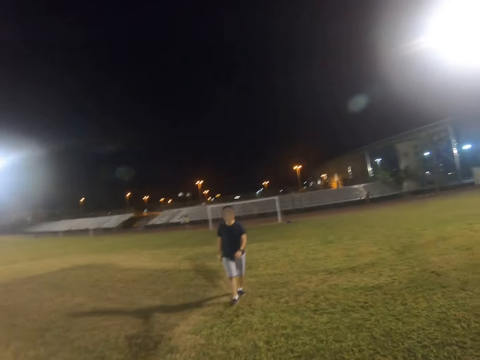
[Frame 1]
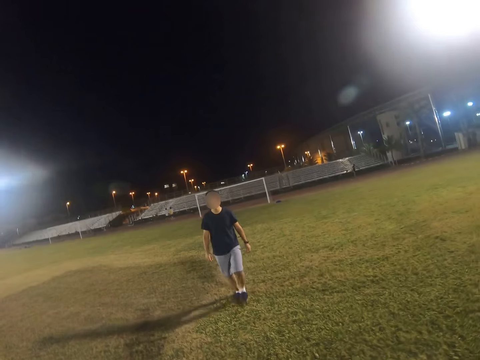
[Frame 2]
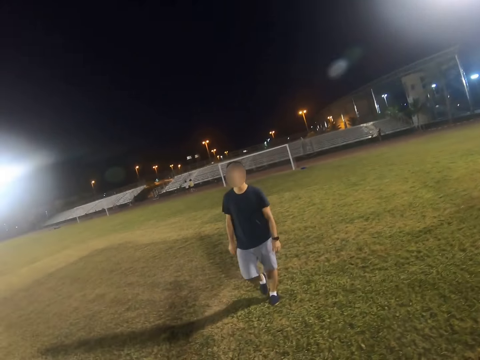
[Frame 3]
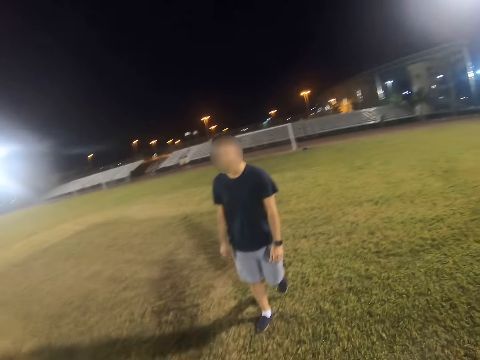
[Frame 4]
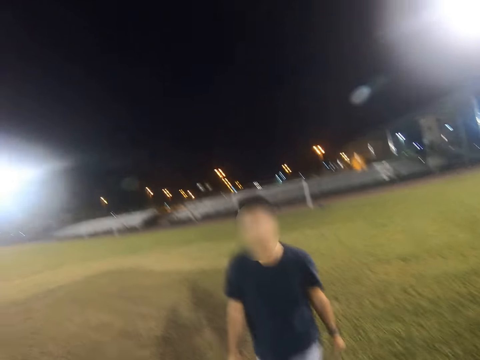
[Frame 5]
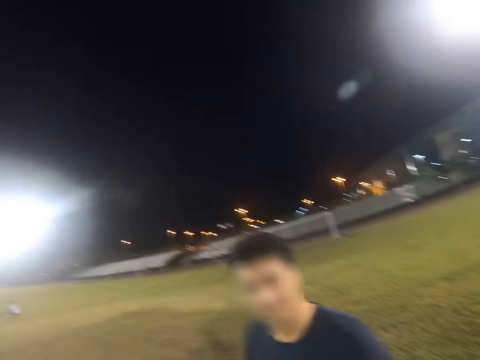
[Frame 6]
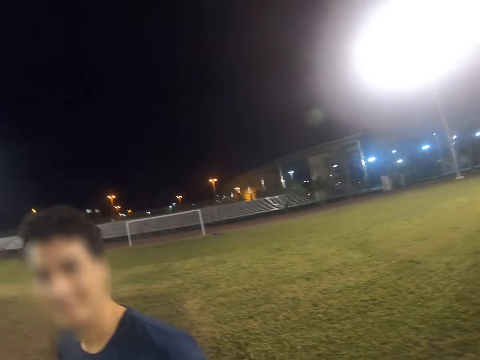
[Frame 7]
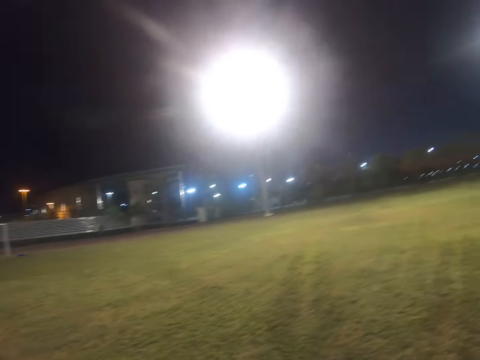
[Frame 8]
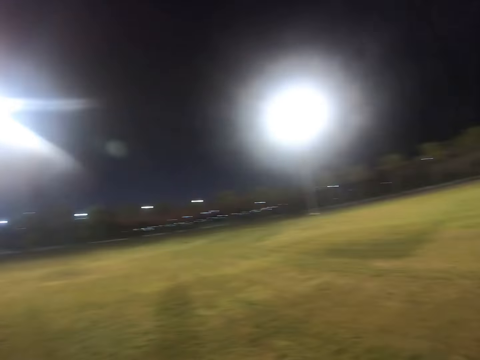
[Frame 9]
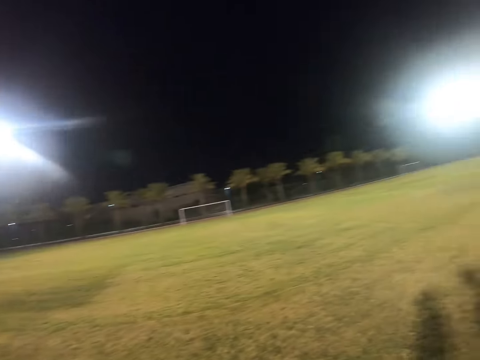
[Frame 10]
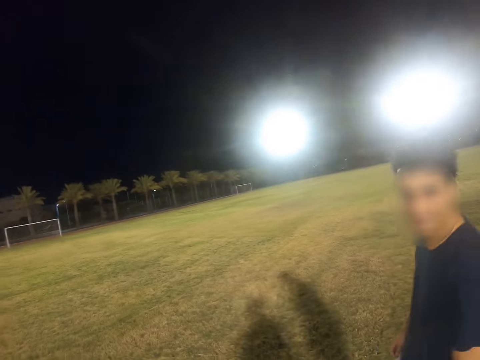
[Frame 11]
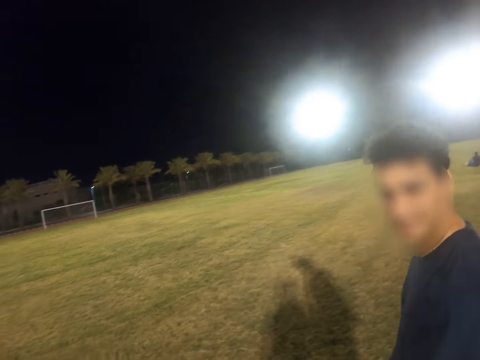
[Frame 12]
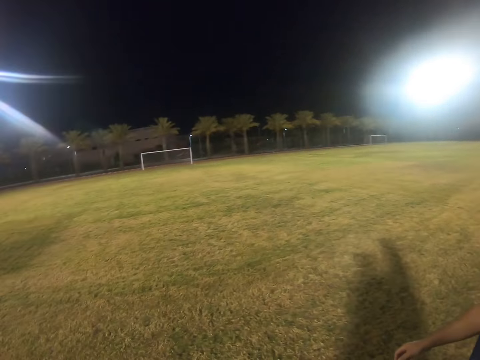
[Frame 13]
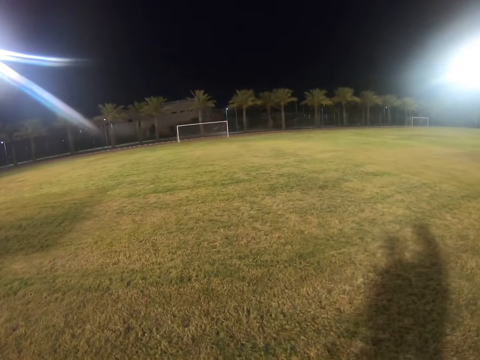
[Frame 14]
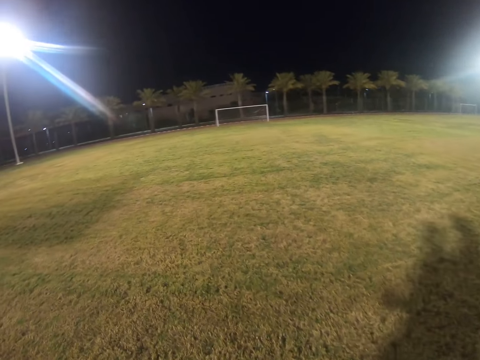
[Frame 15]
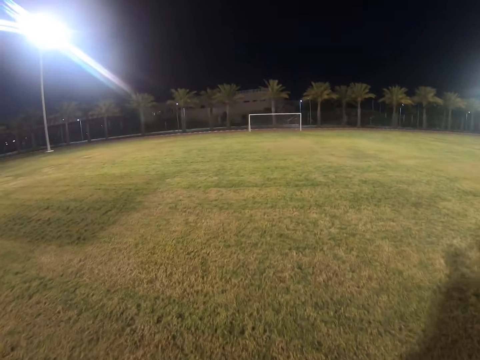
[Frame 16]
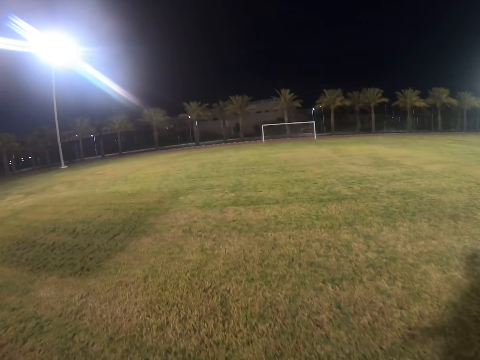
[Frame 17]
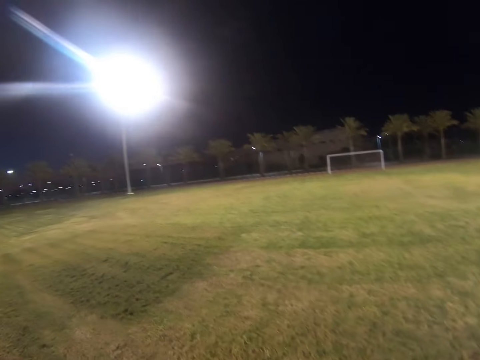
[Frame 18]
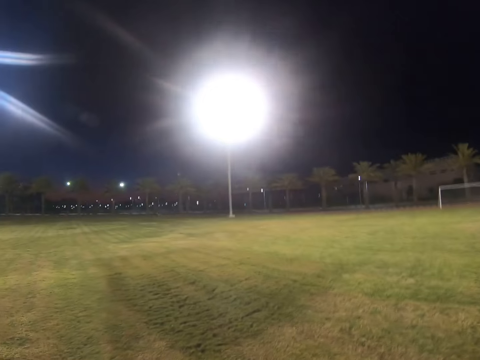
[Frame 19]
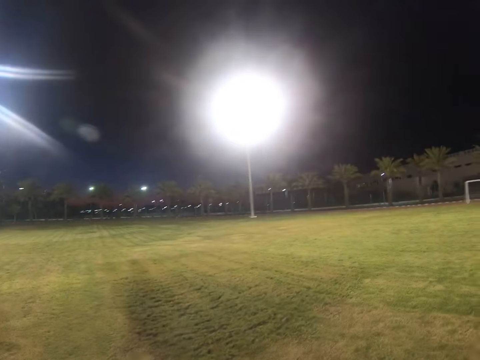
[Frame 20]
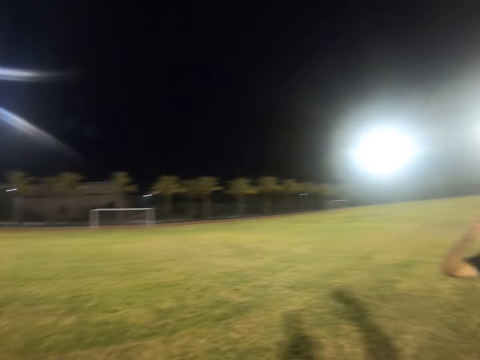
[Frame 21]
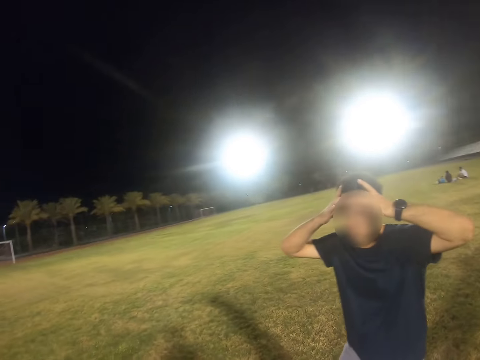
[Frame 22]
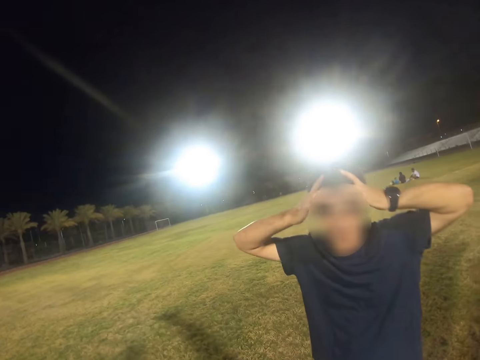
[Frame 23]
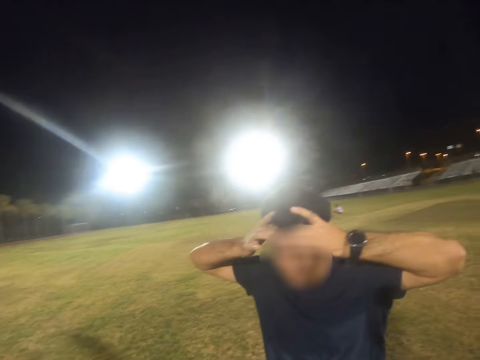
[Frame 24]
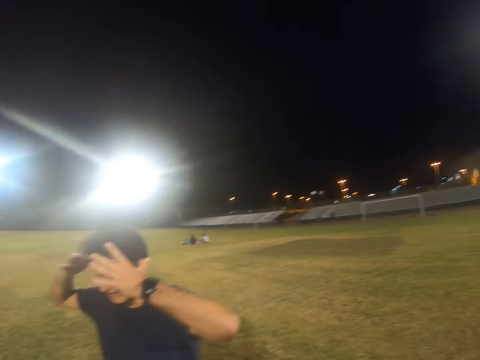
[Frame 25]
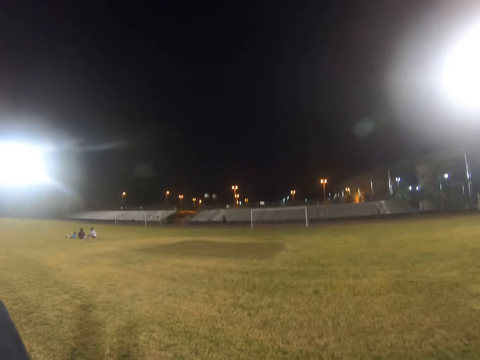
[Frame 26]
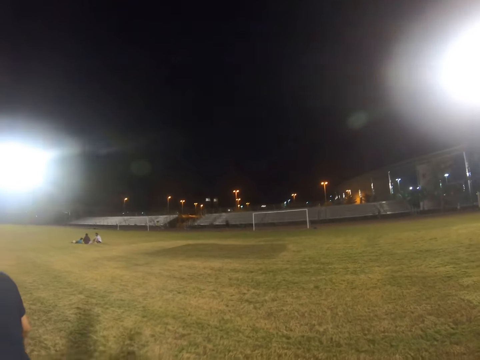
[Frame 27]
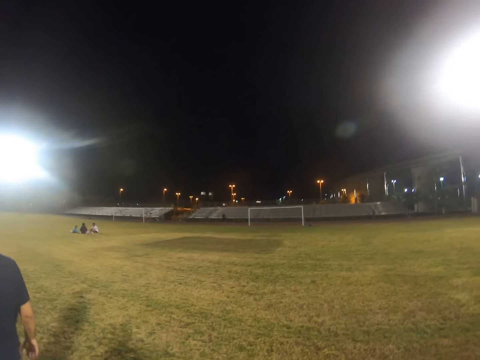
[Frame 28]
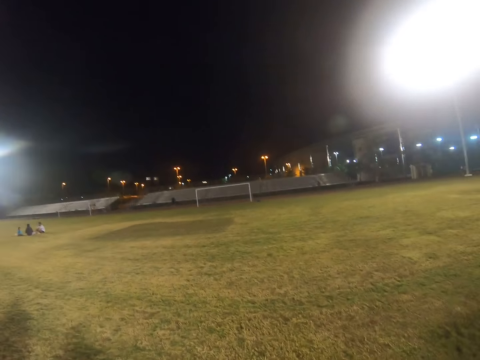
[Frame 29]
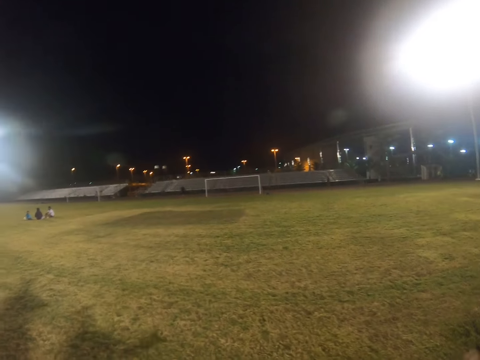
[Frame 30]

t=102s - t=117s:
A man walks in the field. The camera wearer walks in the field.

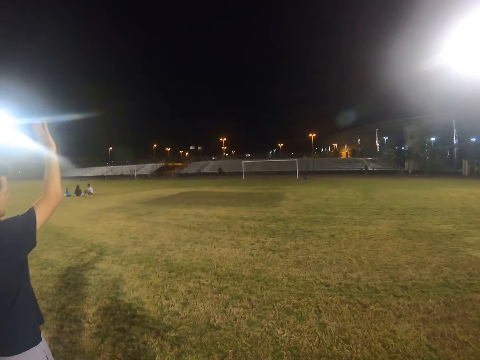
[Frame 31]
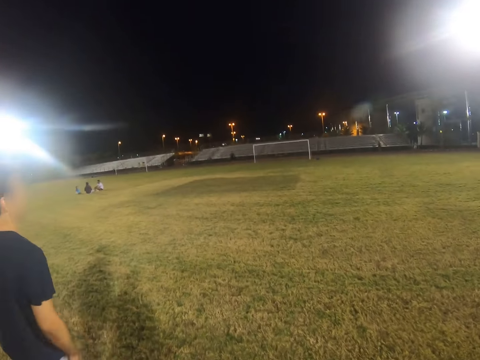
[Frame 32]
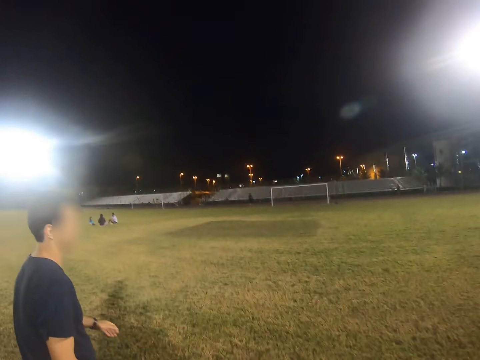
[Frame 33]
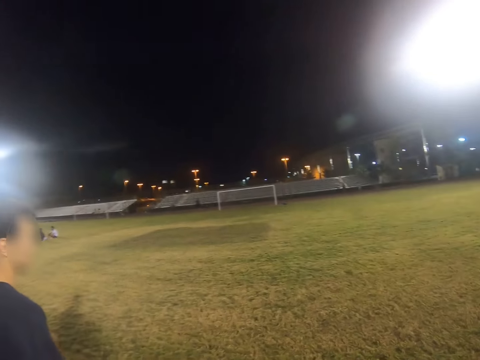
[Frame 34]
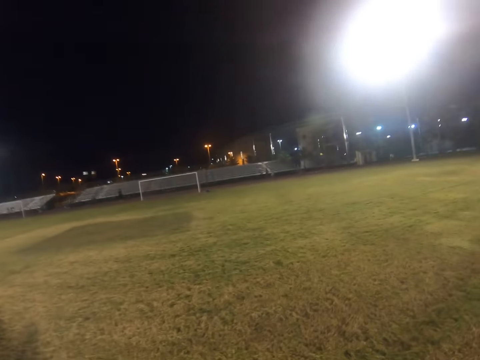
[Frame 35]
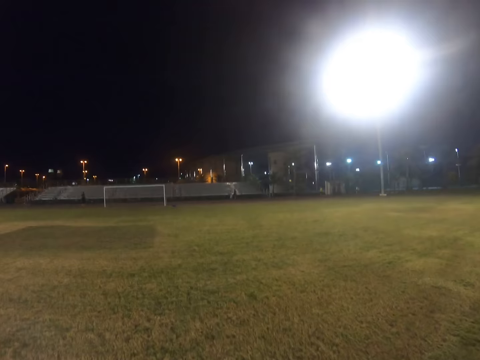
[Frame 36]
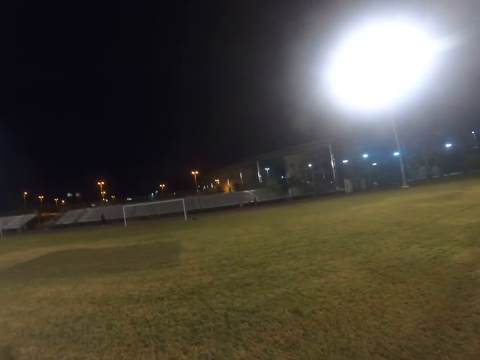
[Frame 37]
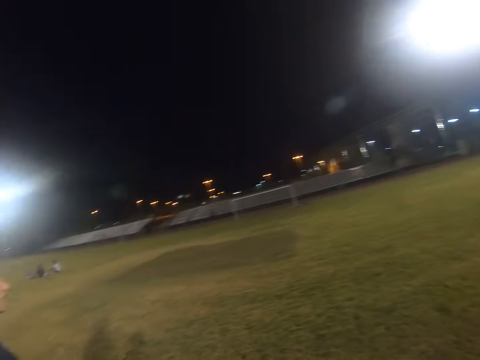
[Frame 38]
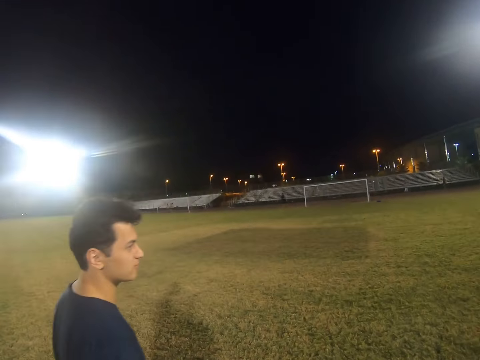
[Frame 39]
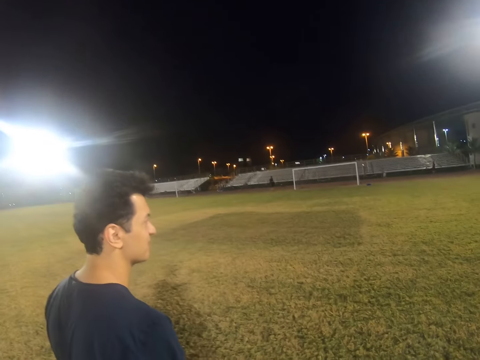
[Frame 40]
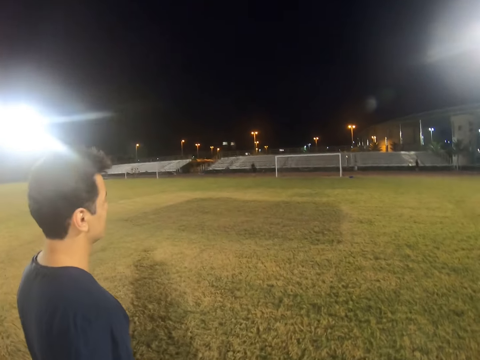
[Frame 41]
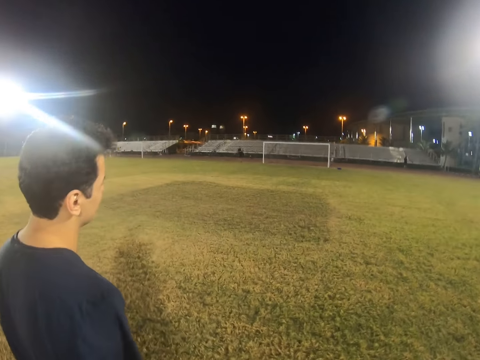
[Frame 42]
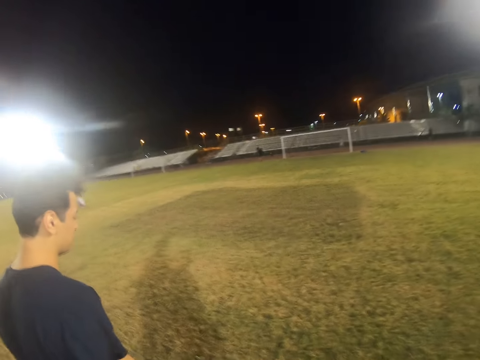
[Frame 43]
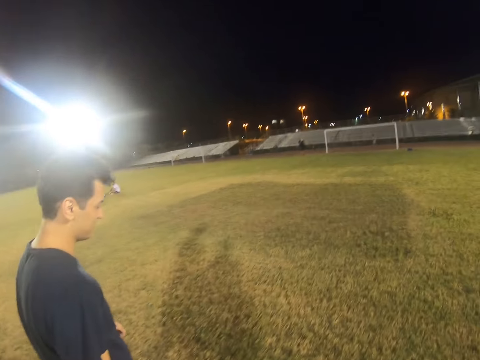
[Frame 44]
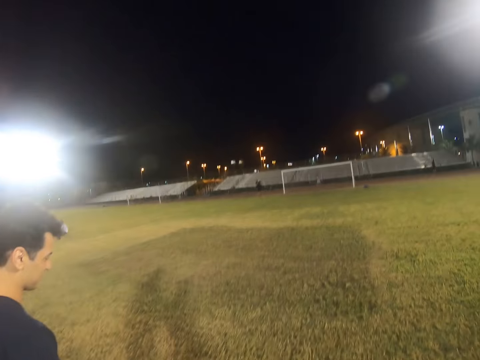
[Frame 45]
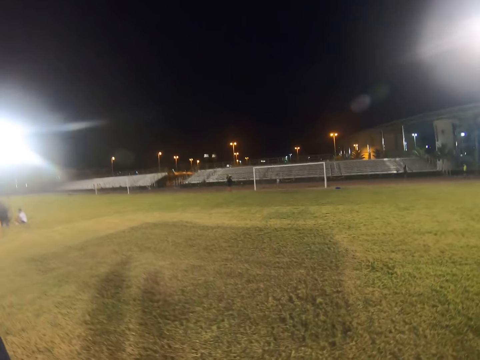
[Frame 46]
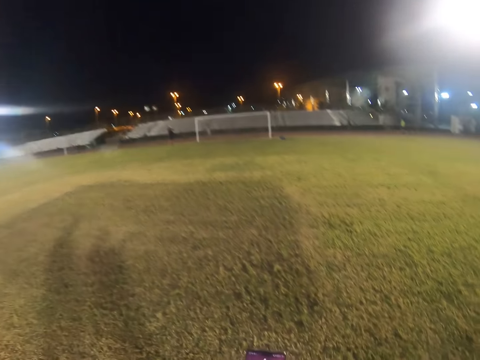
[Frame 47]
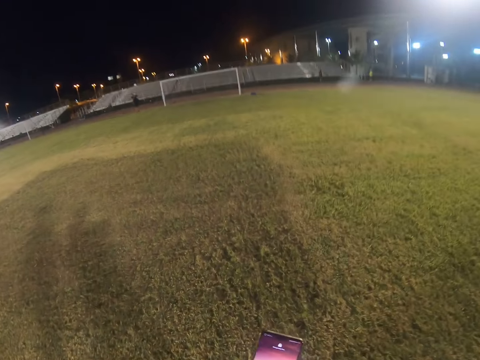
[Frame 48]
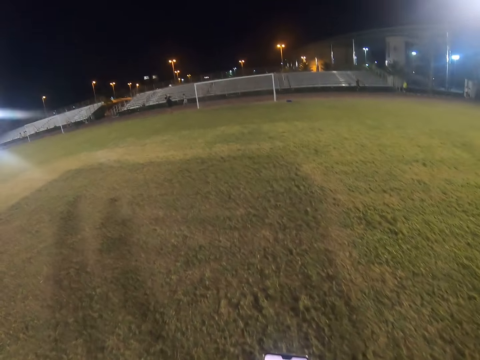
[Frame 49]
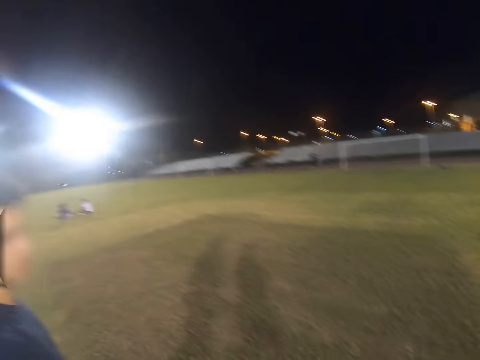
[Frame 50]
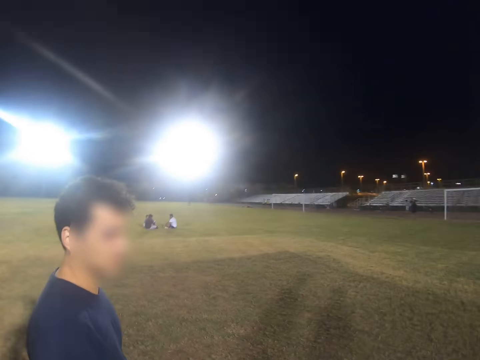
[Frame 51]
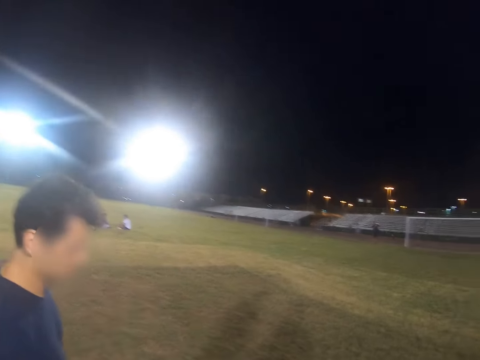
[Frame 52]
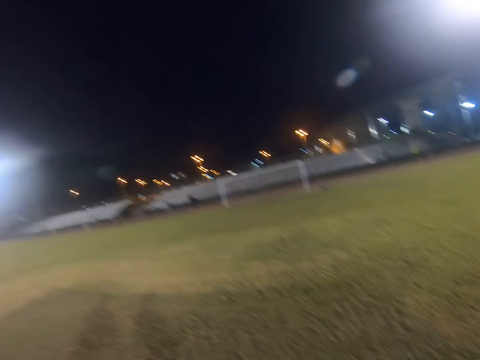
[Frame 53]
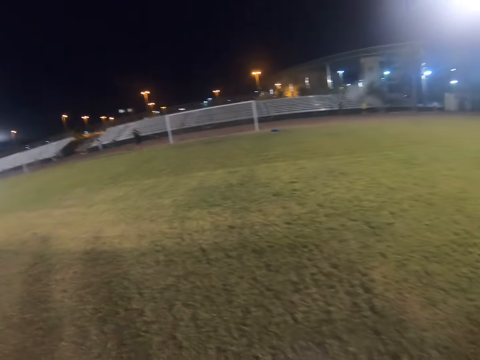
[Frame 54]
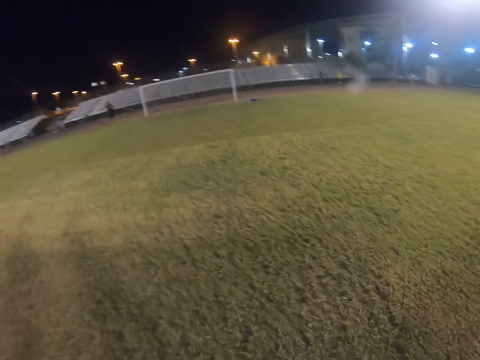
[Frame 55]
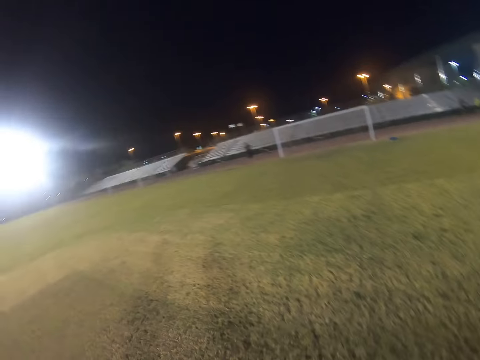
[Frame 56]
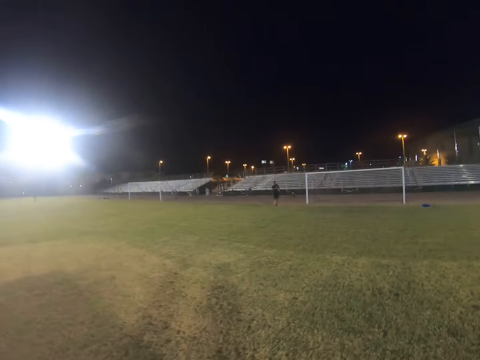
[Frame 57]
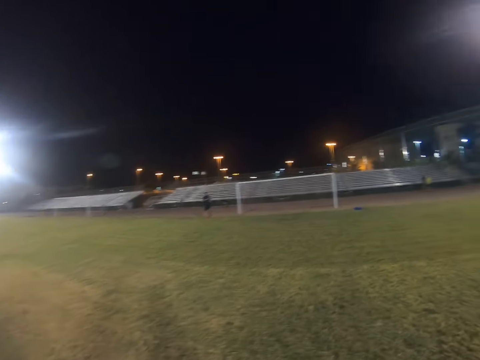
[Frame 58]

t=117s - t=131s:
The camera wearer talks to a person. They operate the phone.
